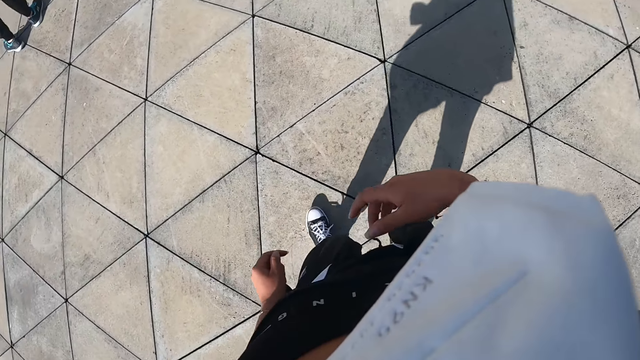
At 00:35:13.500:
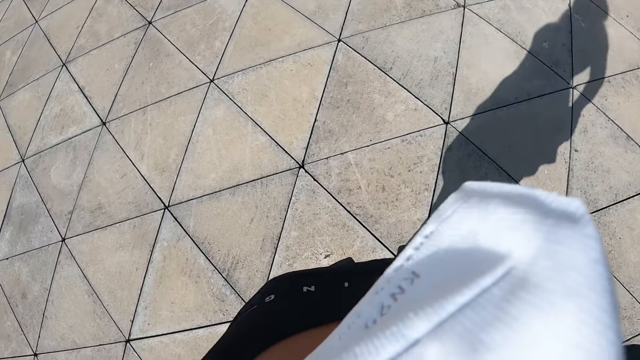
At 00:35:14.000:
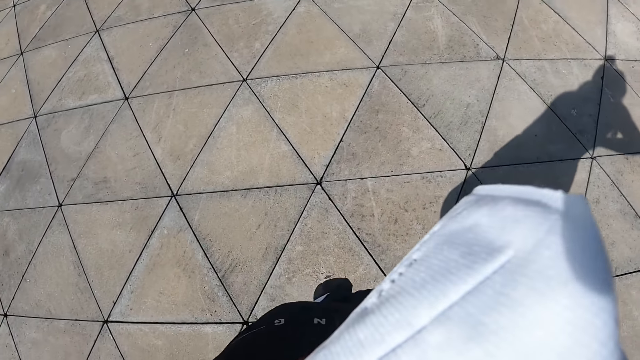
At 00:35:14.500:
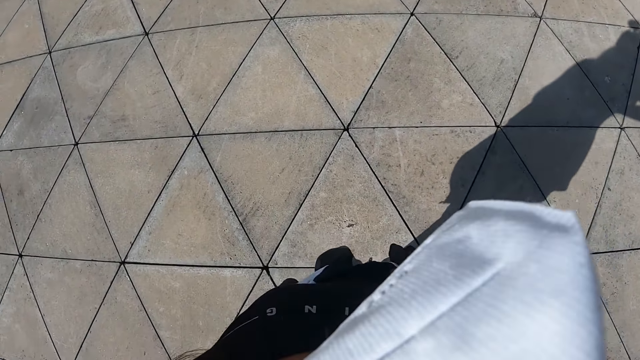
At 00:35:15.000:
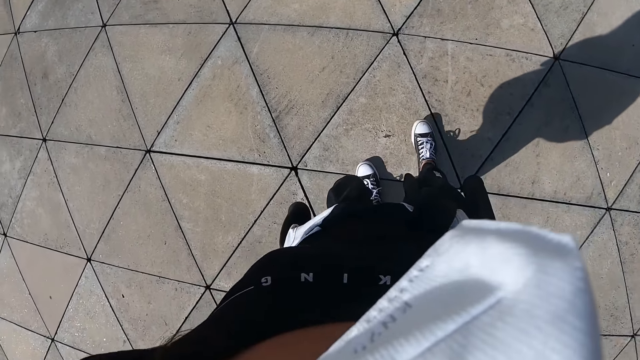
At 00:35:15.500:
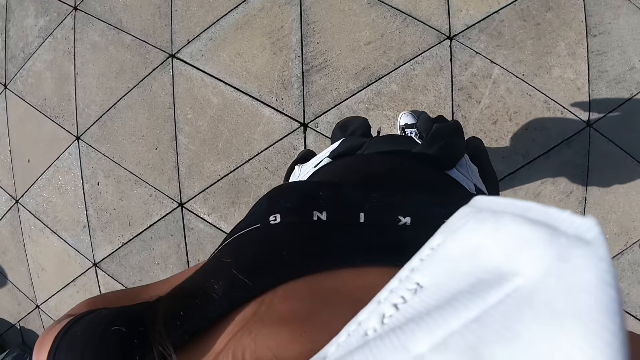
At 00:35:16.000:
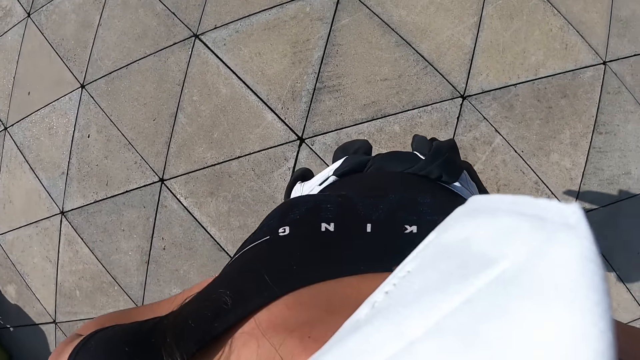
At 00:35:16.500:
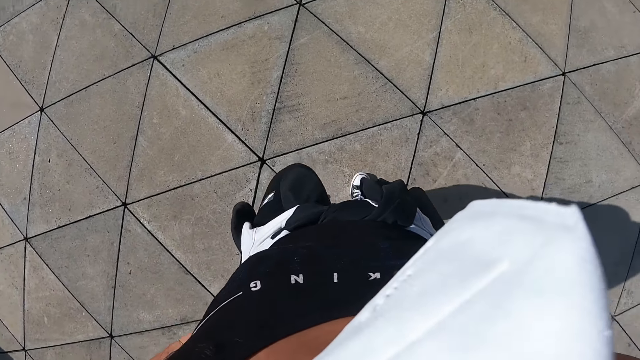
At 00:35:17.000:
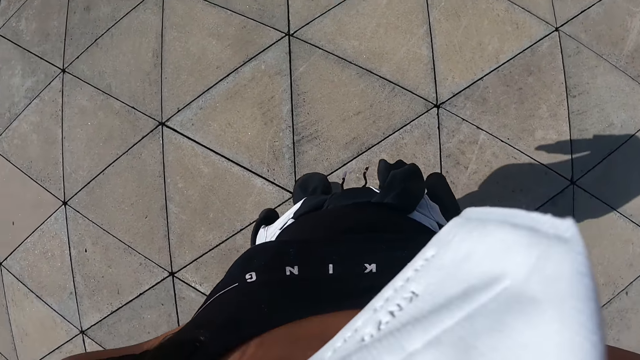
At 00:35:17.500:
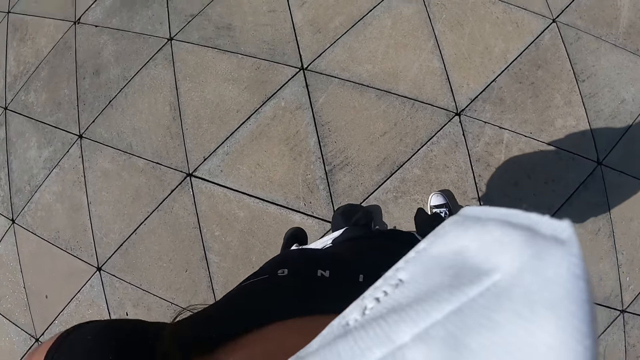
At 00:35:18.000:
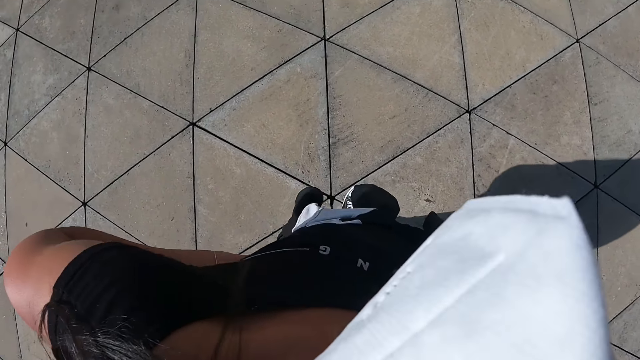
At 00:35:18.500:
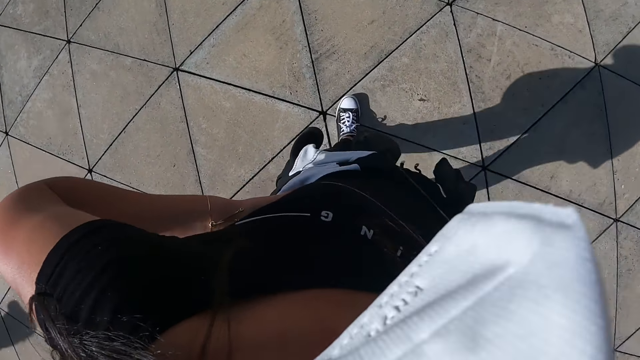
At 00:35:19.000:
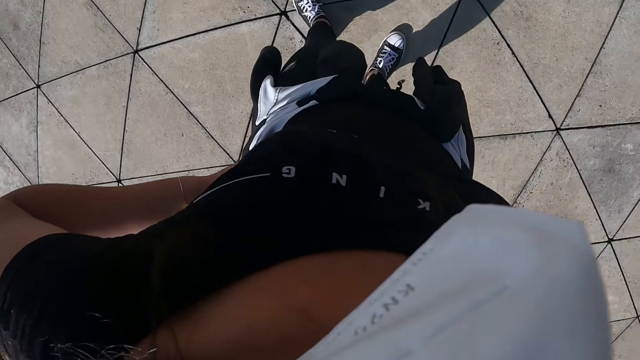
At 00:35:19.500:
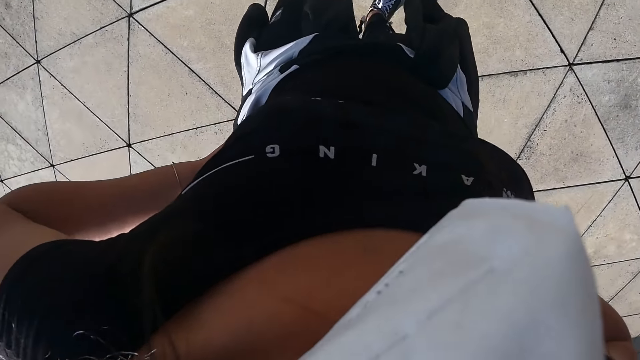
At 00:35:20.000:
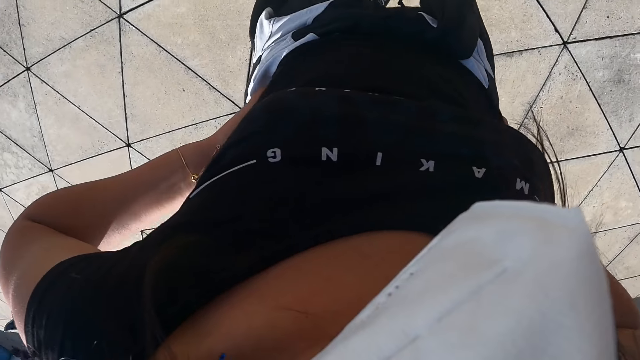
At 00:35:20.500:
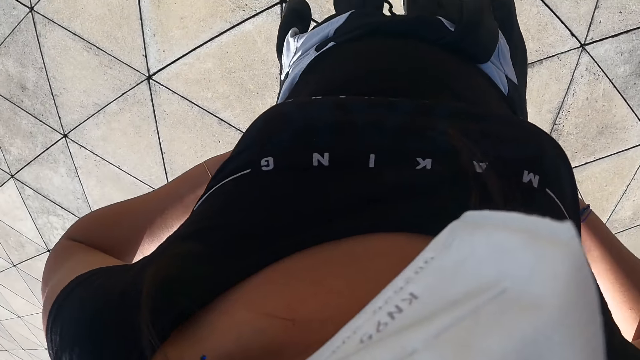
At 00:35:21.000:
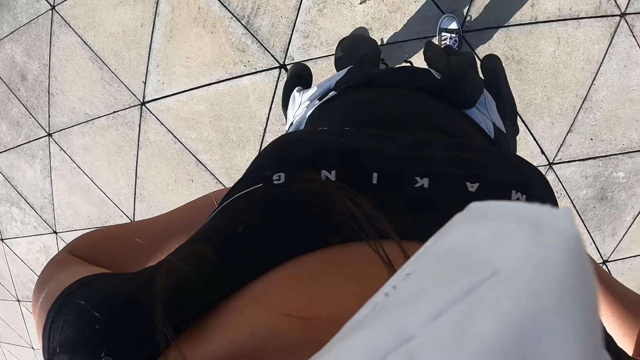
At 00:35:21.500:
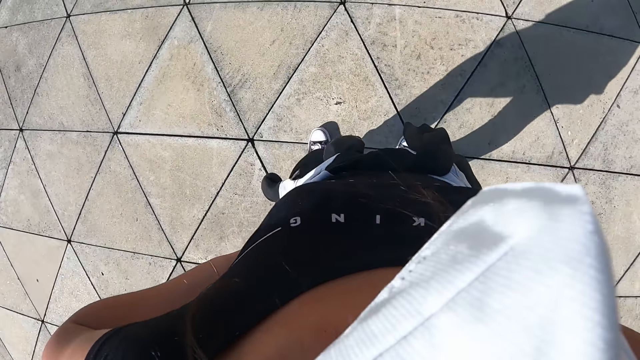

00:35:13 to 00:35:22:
The camera wearer walks around the field and holds the waist.

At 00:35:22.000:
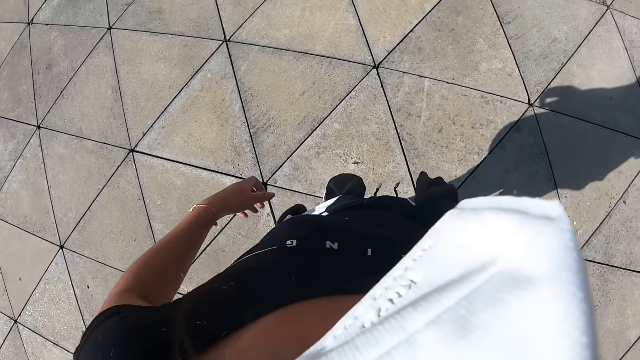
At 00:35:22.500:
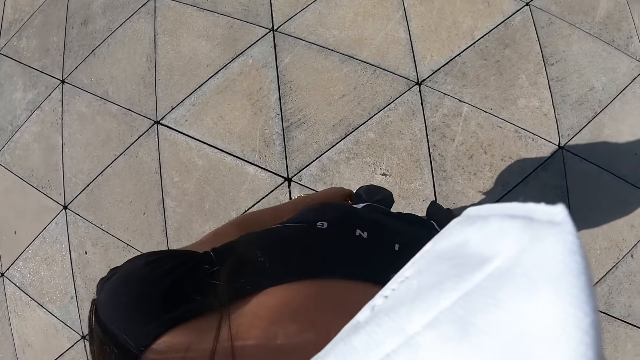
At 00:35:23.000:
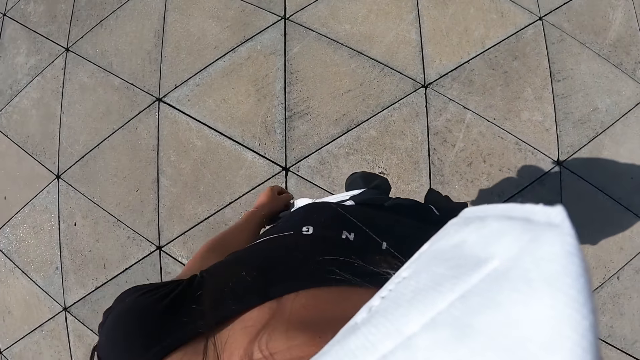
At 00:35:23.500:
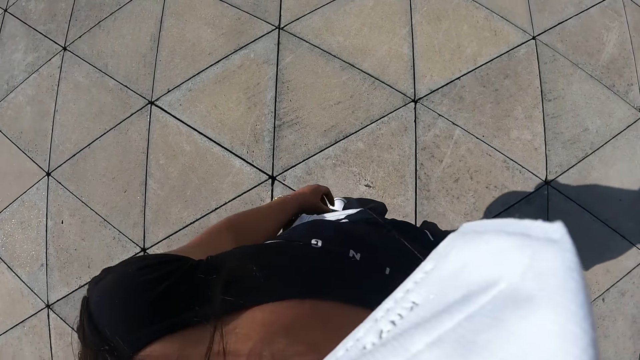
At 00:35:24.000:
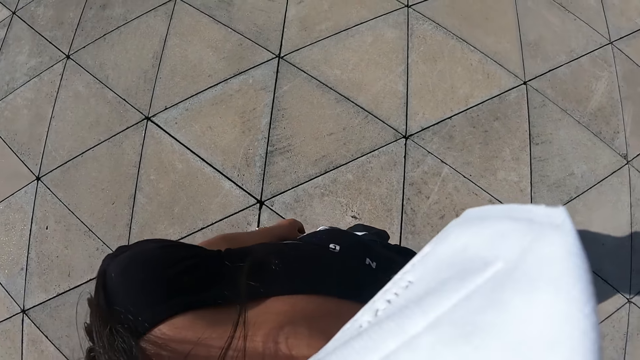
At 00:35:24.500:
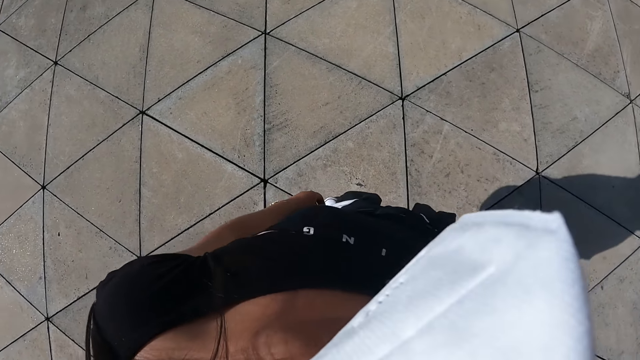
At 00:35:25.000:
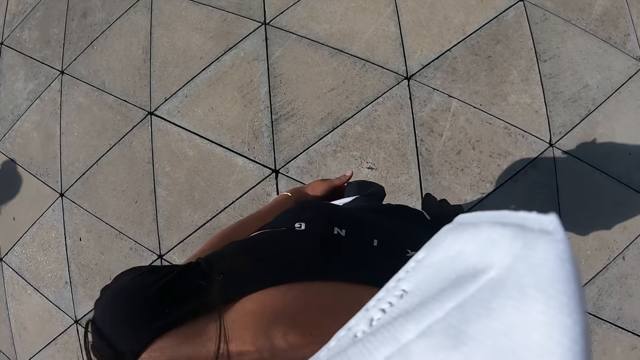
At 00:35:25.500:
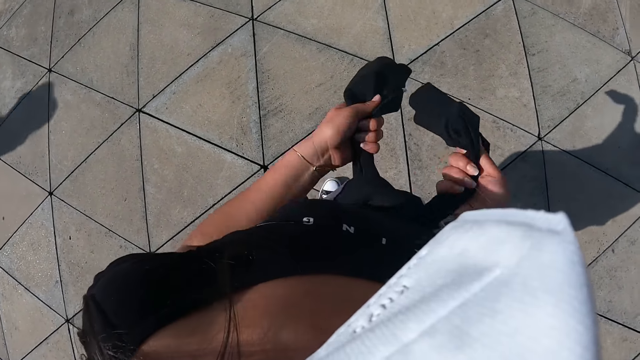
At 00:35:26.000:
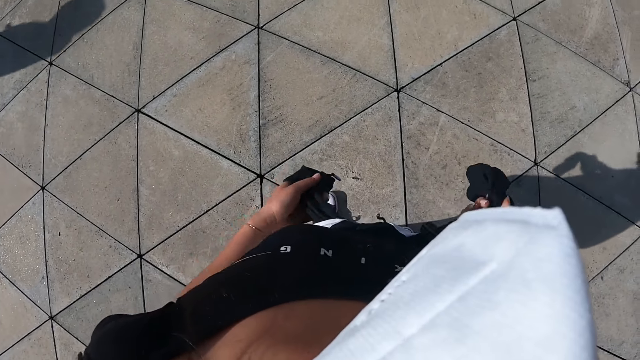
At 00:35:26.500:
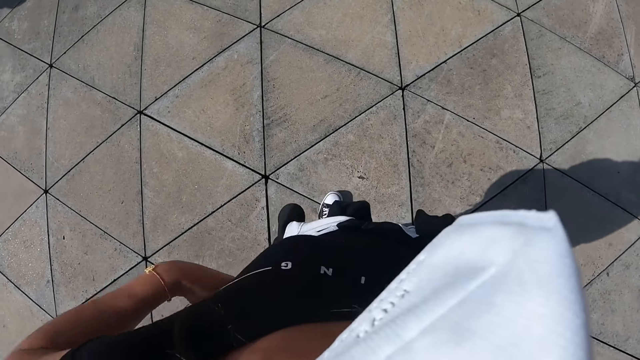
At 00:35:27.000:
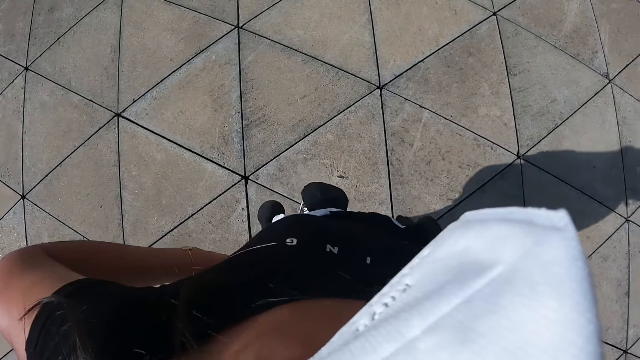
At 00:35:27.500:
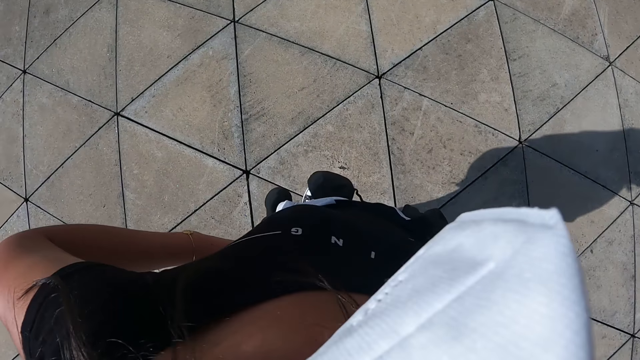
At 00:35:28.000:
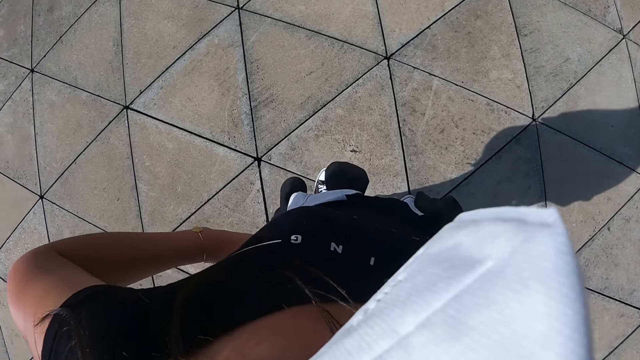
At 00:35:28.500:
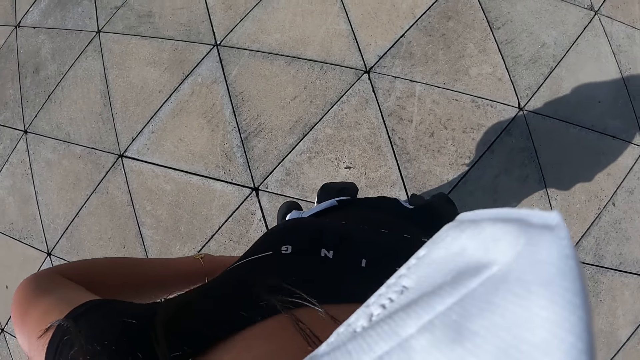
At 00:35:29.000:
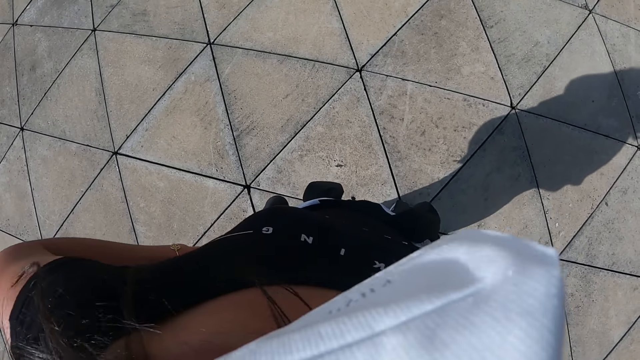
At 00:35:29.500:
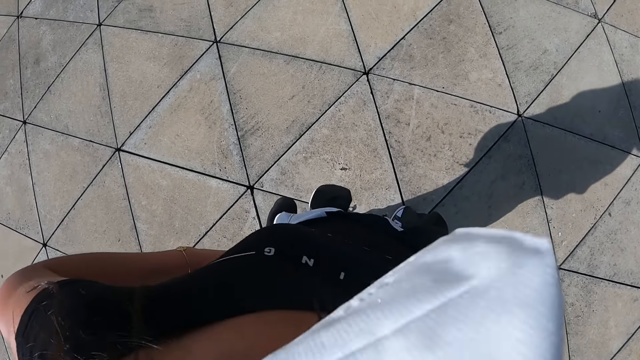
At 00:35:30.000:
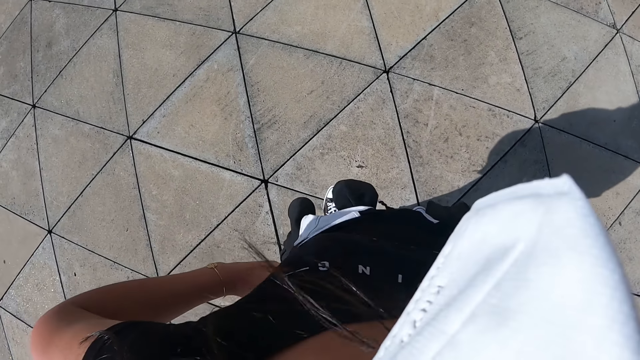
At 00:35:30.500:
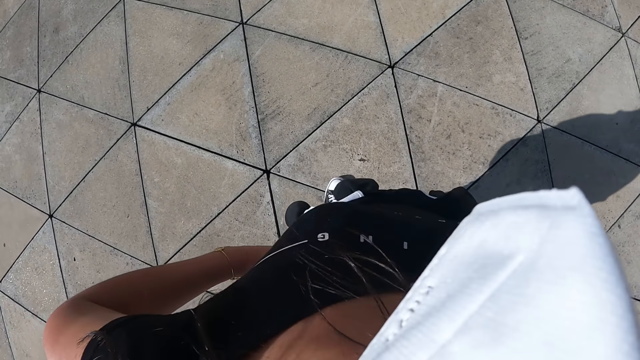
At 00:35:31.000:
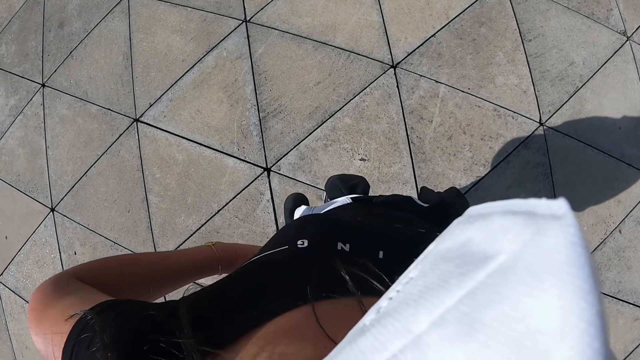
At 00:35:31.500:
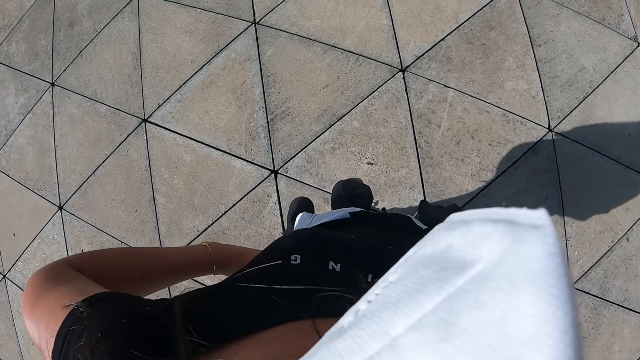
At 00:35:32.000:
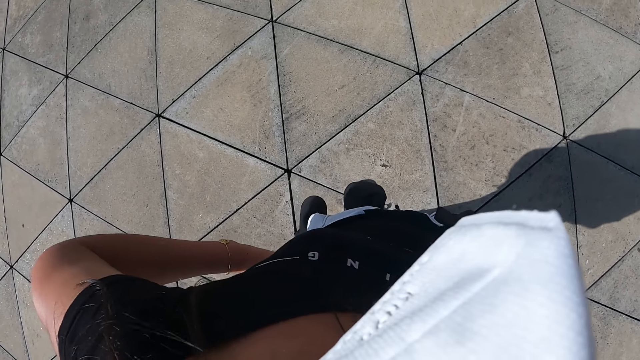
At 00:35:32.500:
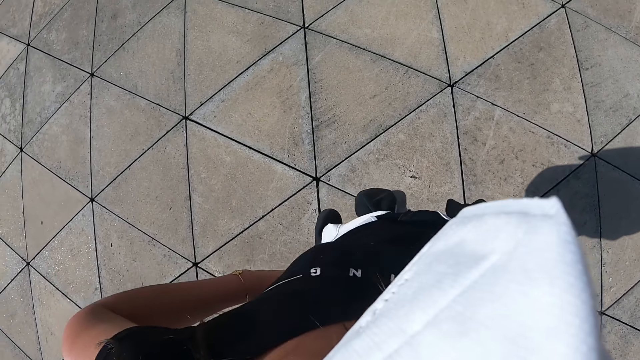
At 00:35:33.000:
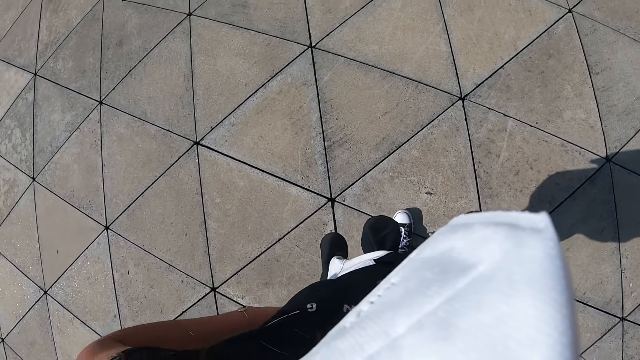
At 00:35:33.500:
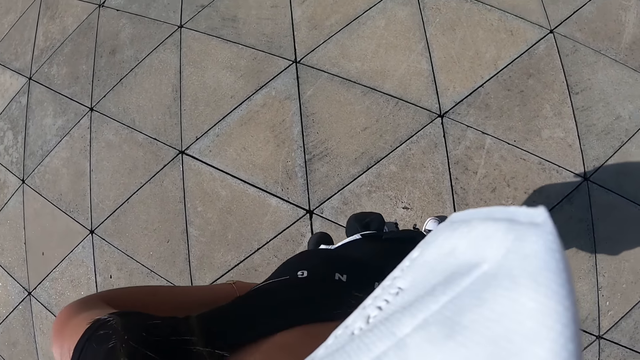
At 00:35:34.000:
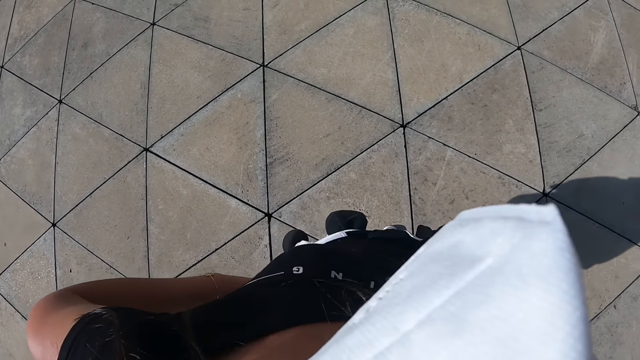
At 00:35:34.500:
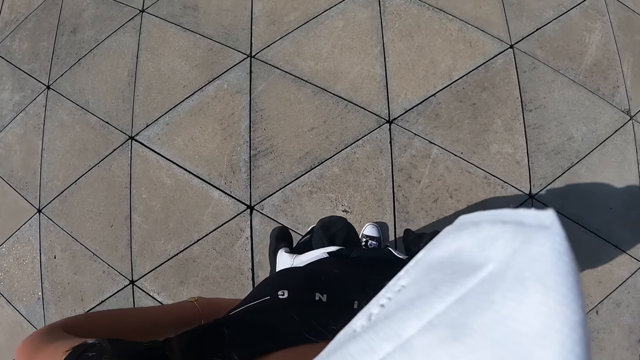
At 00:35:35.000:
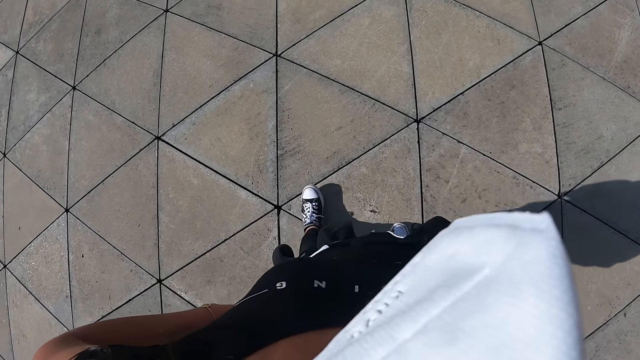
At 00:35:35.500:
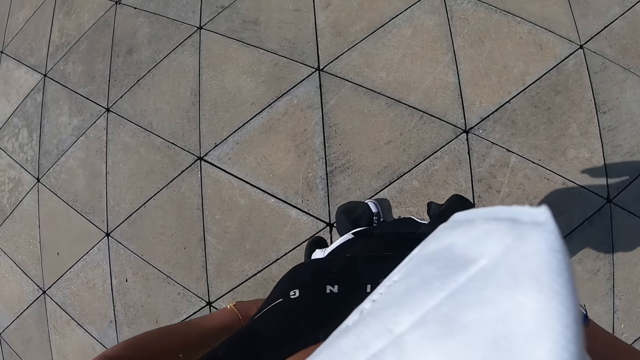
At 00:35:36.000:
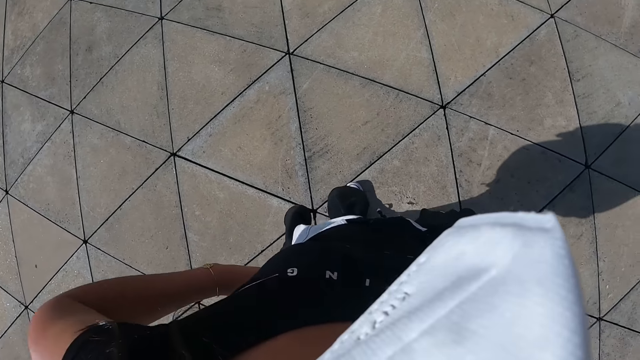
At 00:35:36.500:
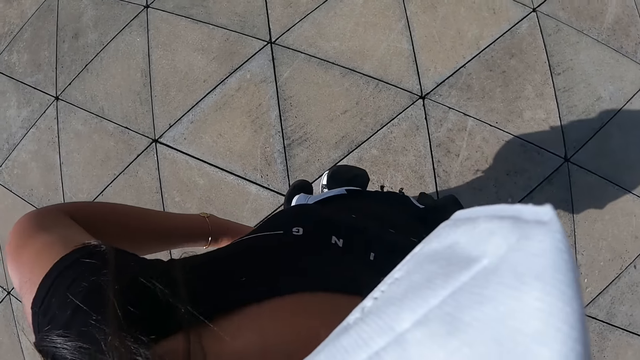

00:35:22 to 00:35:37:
The camera wearer pauses. She tightens the cloth around her waist with both hands. She puts her hands on her waist. She pauses.
